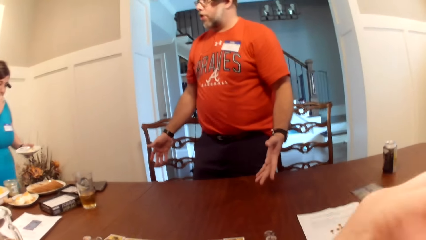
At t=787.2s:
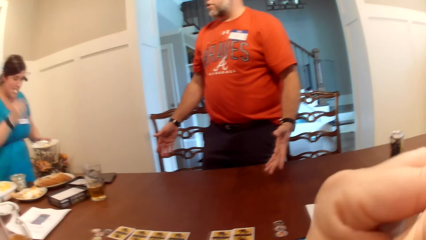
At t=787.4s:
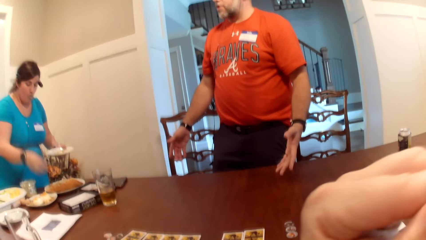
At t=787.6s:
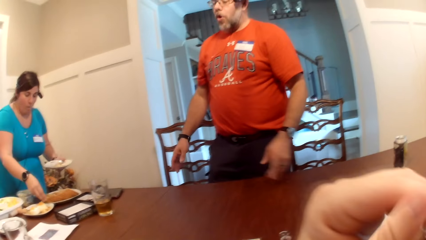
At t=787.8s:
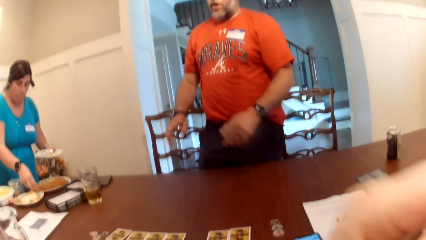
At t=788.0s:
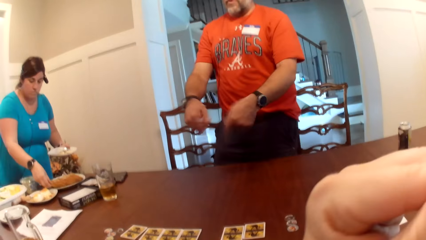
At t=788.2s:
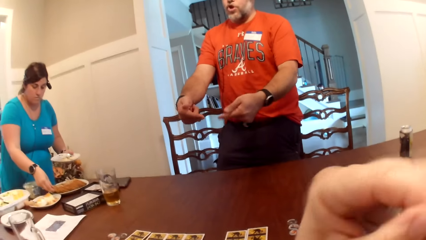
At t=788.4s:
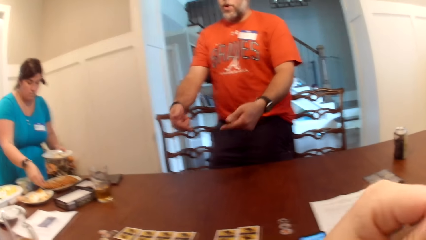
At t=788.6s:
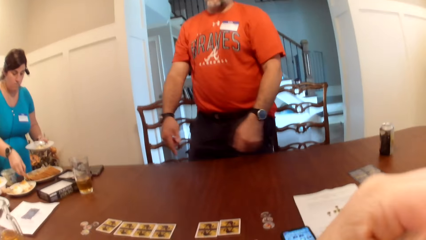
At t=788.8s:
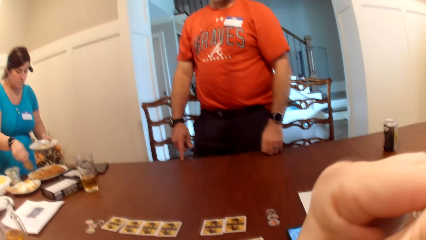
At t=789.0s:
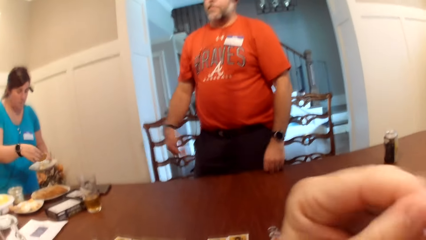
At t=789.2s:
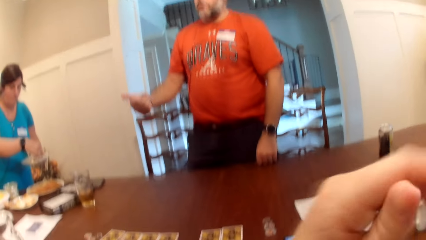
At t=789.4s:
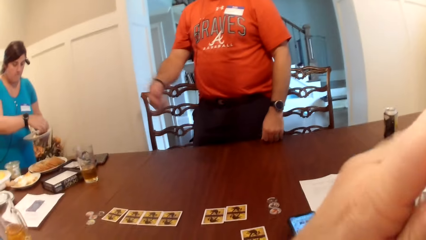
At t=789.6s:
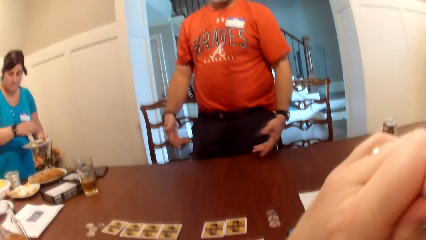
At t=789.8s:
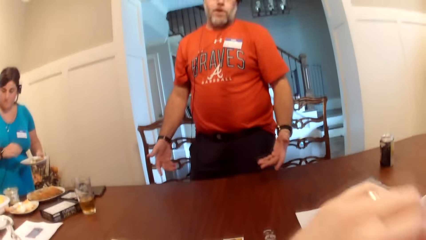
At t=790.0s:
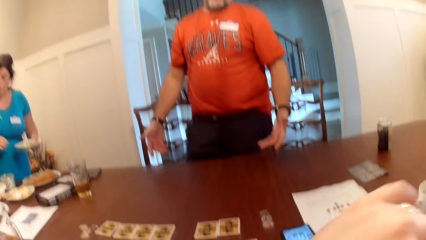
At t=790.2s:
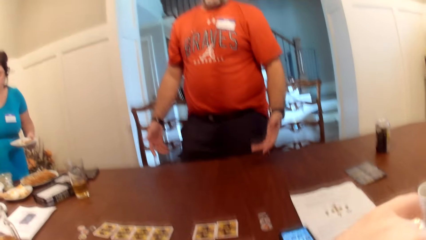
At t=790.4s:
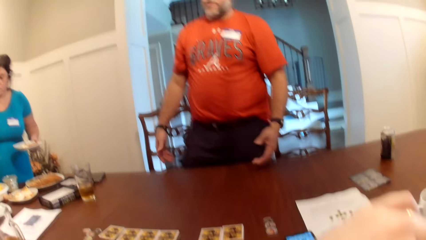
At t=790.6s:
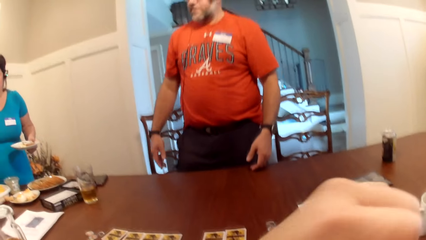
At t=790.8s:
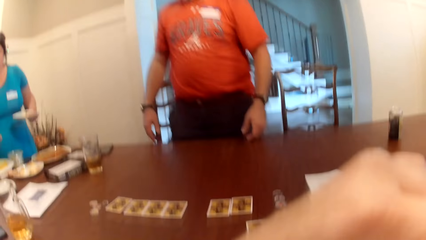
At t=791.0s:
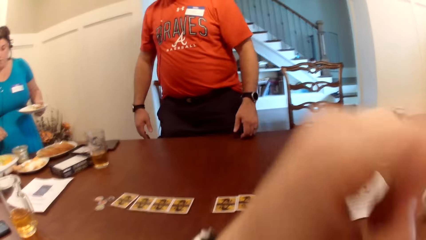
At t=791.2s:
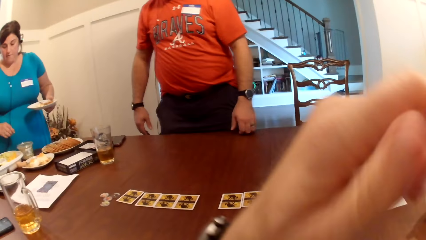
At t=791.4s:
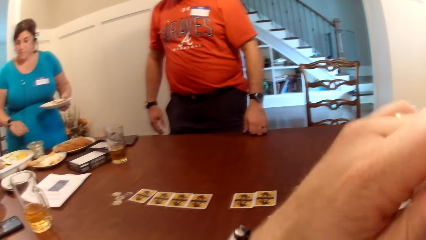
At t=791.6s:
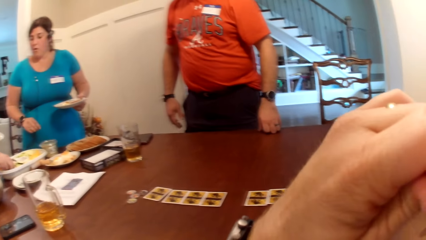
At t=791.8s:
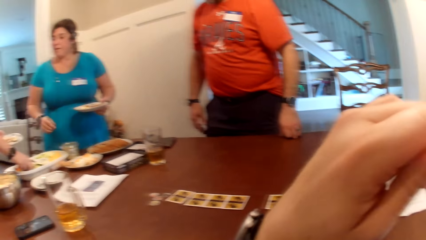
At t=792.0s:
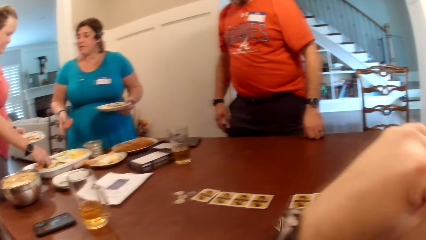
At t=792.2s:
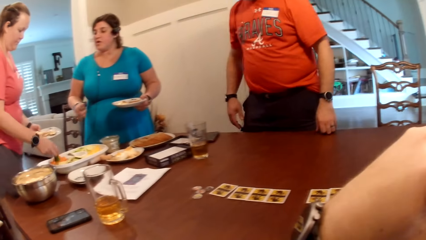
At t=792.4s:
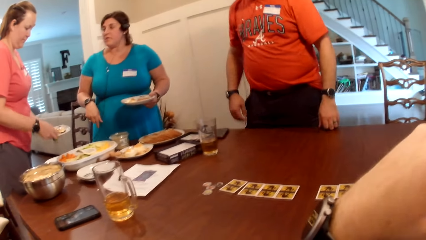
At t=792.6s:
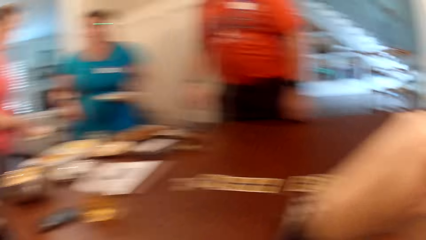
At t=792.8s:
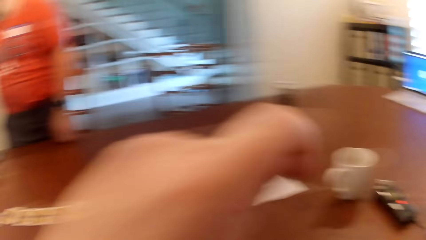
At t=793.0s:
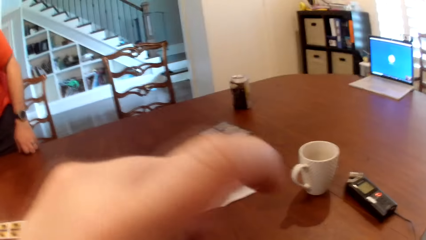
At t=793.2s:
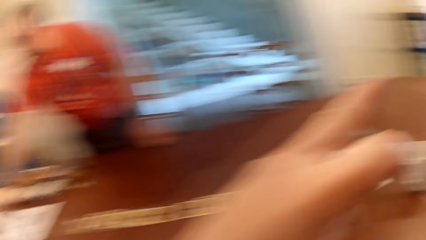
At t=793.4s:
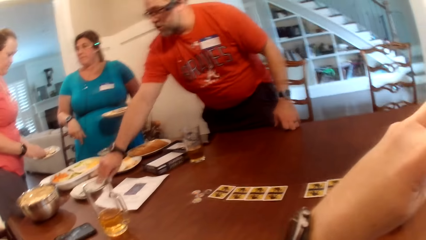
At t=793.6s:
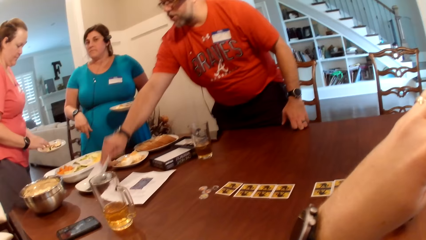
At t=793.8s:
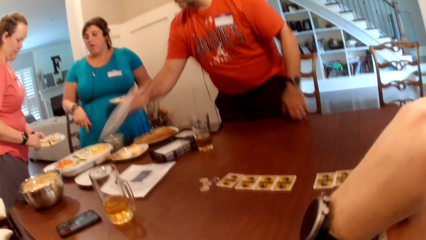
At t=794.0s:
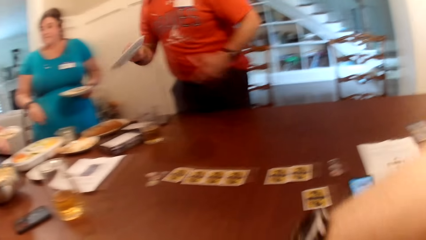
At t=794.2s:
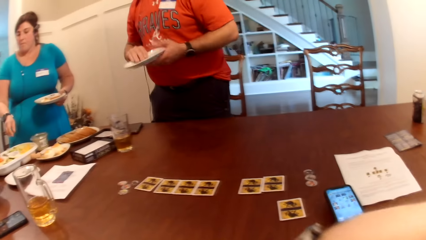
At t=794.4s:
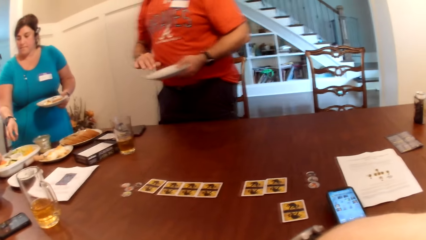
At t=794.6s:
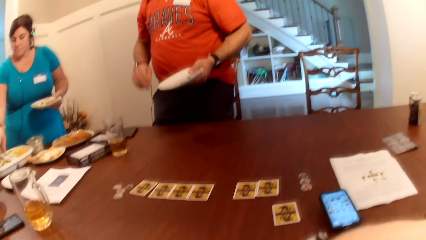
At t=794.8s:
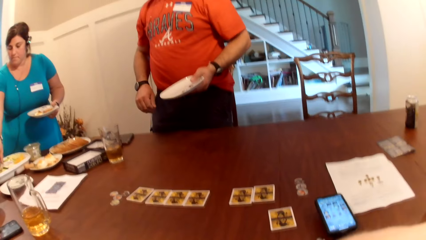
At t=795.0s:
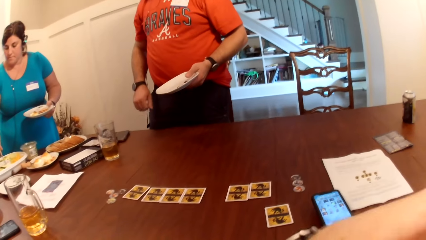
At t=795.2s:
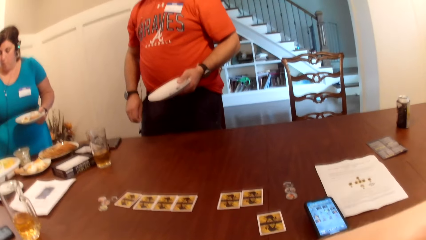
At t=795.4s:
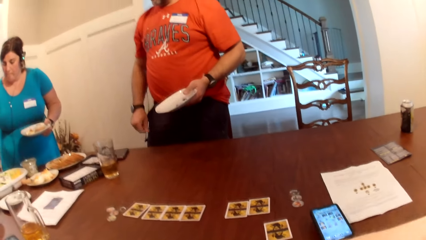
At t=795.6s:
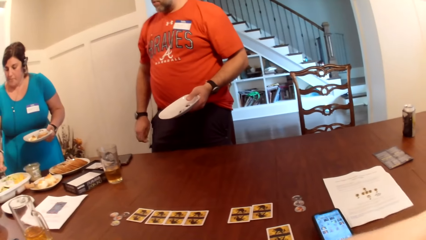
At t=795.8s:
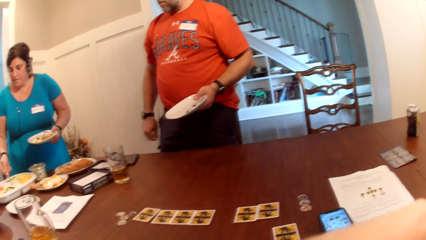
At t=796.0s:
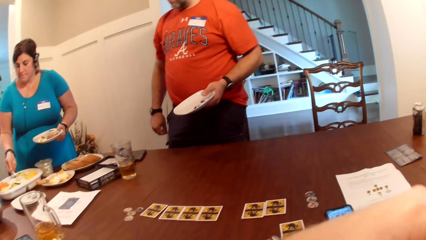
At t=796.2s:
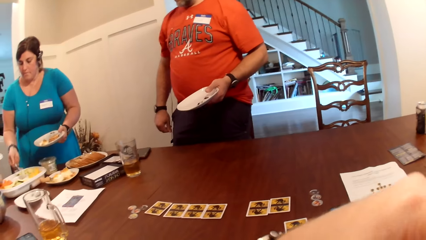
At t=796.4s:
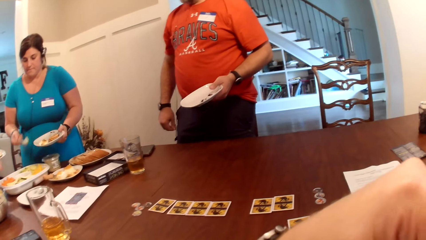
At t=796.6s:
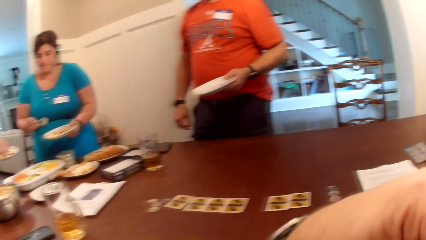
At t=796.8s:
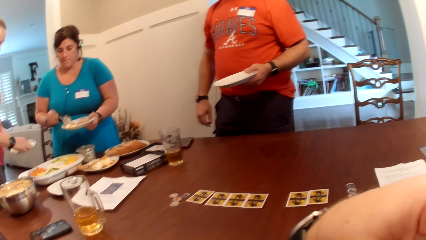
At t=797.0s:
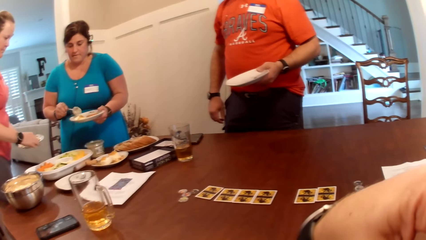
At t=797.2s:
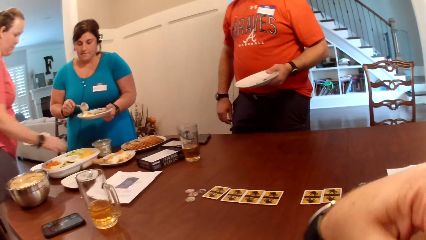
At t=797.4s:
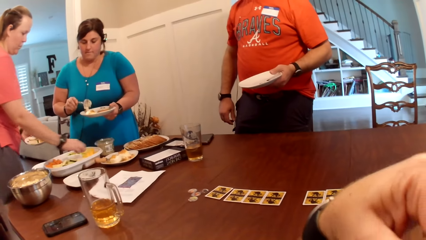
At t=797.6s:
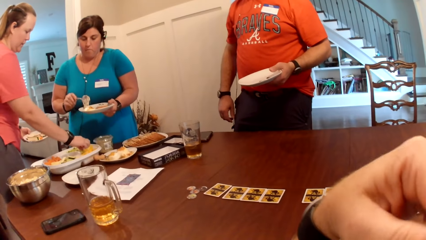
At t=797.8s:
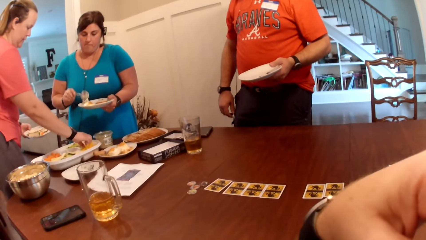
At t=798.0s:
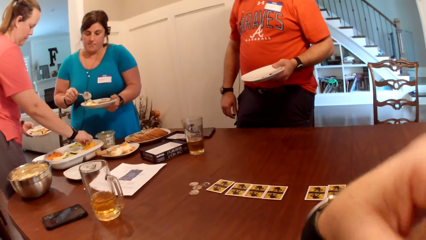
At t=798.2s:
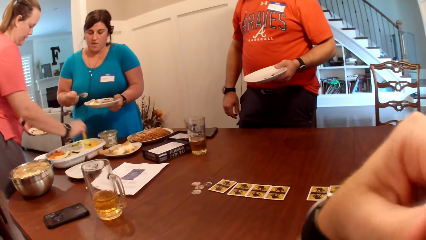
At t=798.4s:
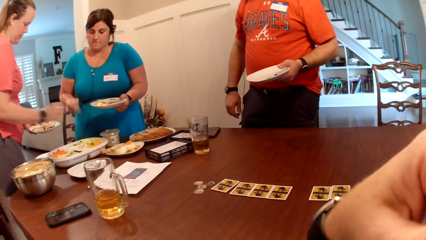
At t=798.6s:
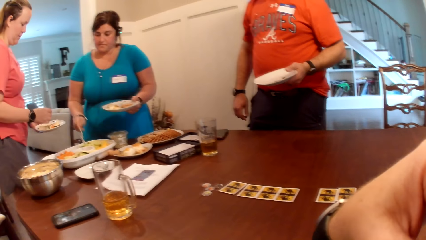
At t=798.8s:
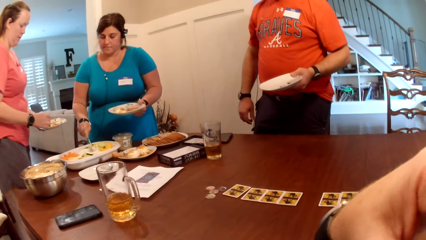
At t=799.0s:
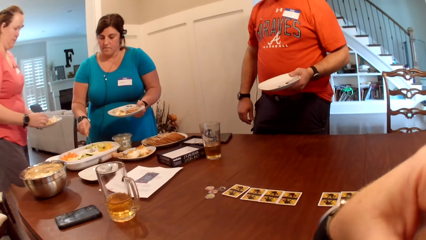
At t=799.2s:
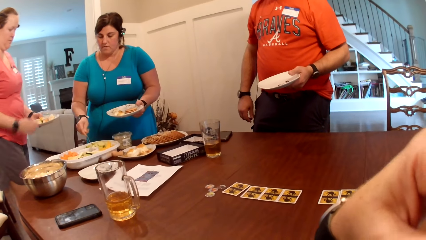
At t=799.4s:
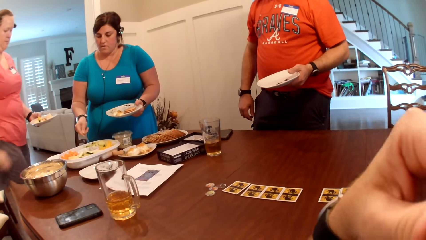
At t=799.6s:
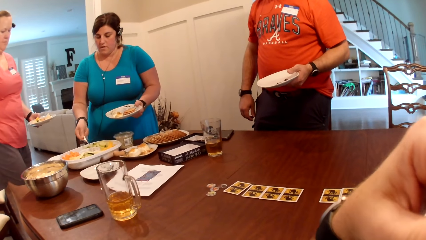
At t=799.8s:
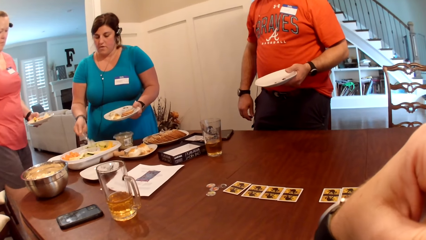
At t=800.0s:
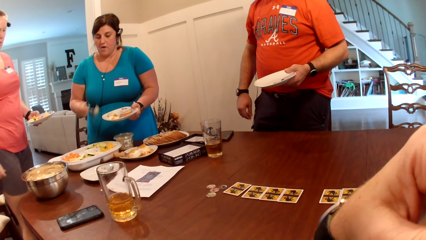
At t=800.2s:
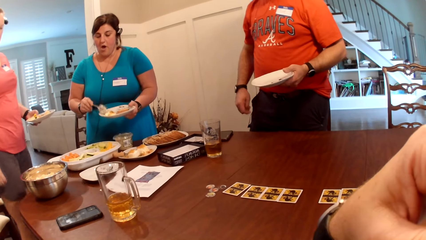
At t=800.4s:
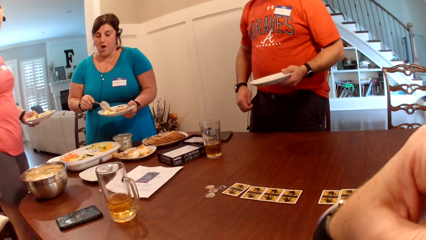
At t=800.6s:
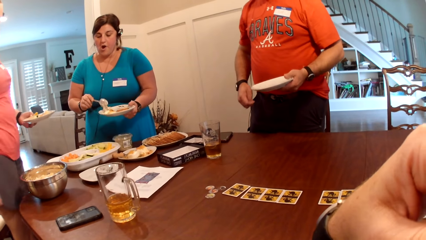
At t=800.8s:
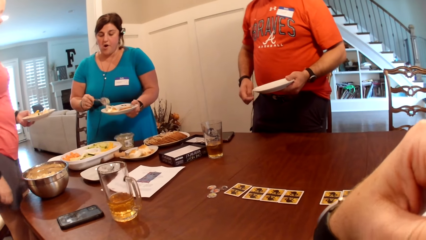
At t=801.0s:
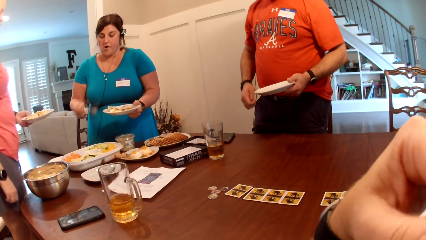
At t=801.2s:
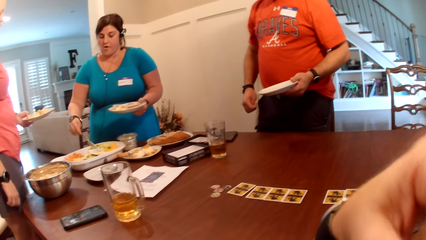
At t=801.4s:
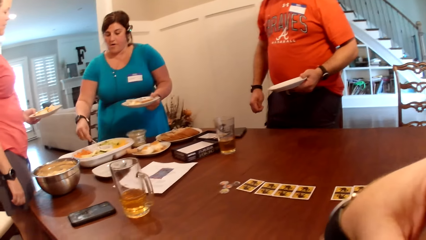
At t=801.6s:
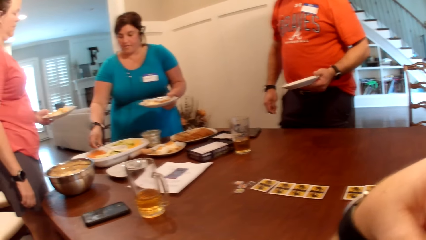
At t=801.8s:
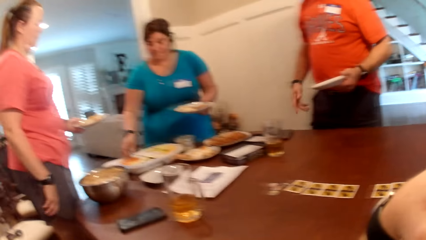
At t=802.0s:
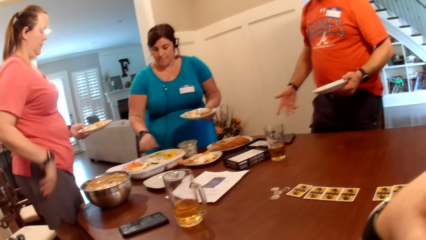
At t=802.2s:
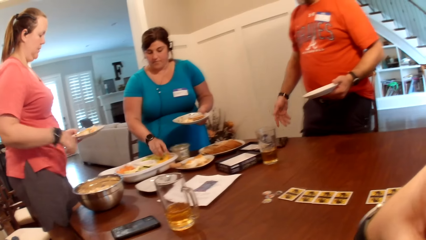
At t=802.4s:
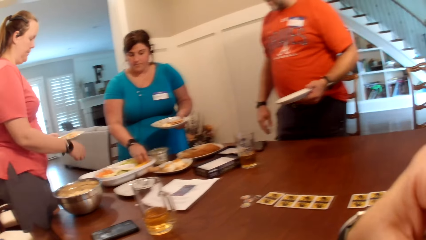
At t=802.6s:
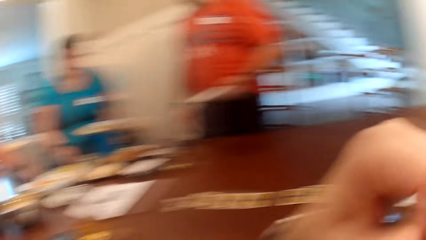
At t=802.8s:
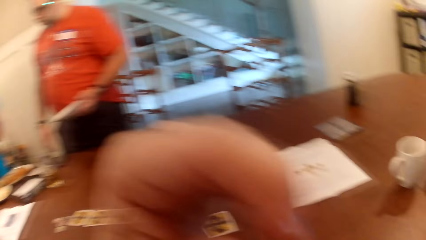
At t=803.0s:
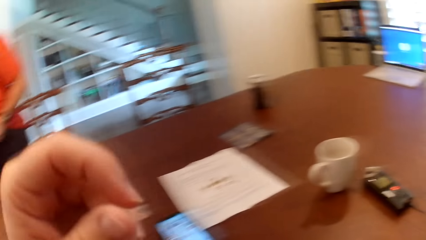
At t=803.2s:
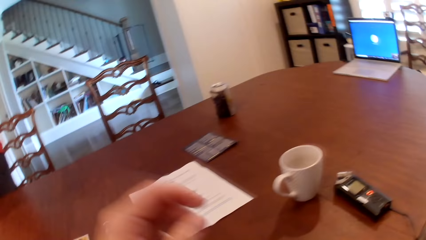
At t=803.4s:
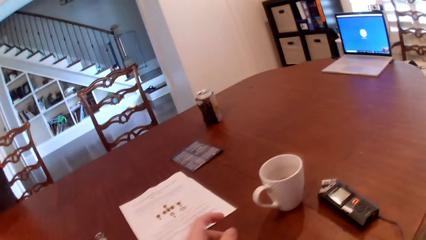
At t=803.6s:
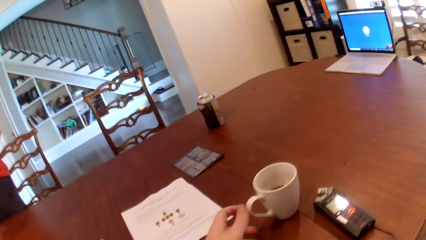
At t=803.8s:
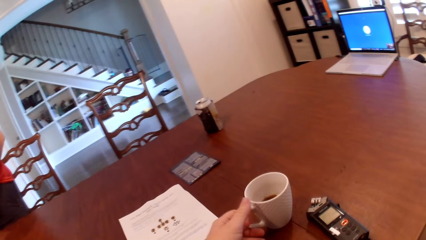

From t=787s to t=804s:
A woman picks food from a bowl on the table with her right hand into the plate on her left hand. The camera wearer rubs fingers. Another woman picks food from a bowl on the table with her right hand into the plate on her left hand. A man picks up a plate on the table with his right hand. He holds the plate with his left hand. The first woman takes food from the bowl on the table with a spoon in her right hand into the plate on her left hand.
